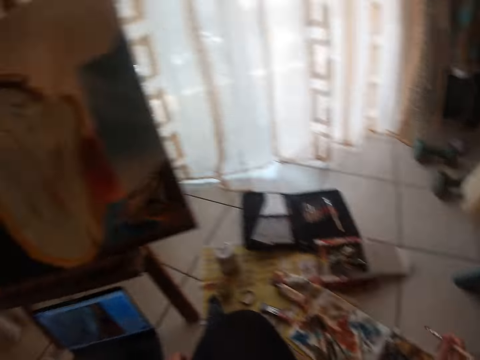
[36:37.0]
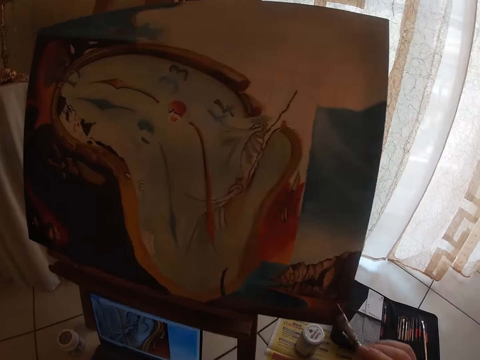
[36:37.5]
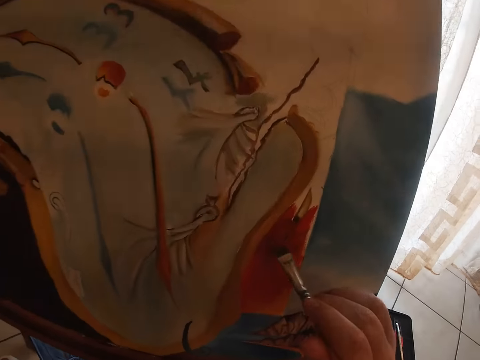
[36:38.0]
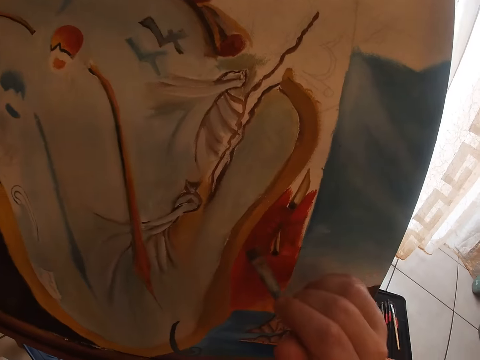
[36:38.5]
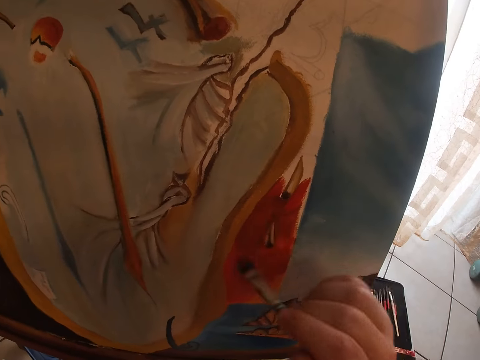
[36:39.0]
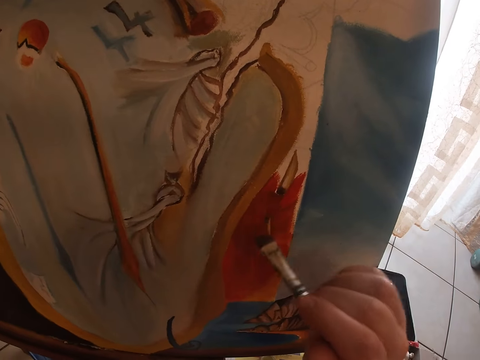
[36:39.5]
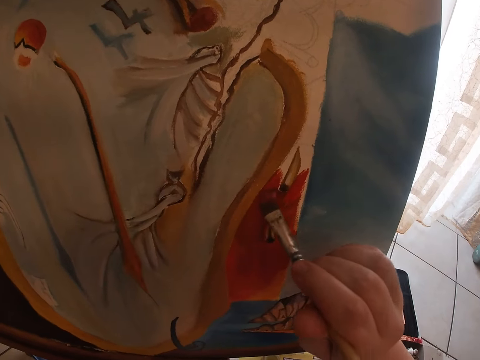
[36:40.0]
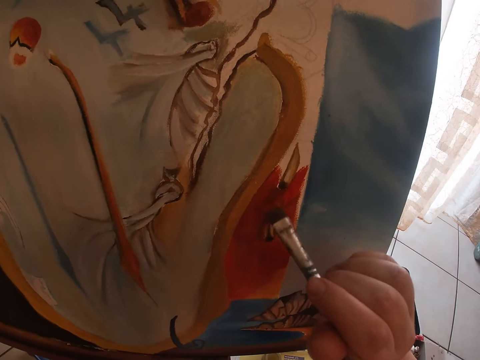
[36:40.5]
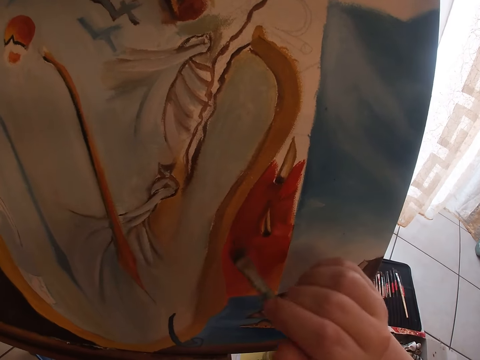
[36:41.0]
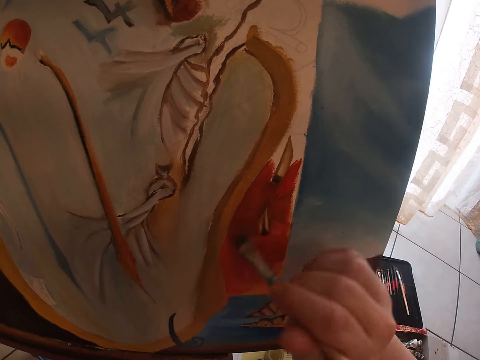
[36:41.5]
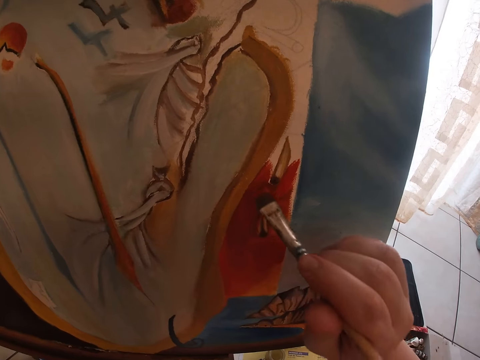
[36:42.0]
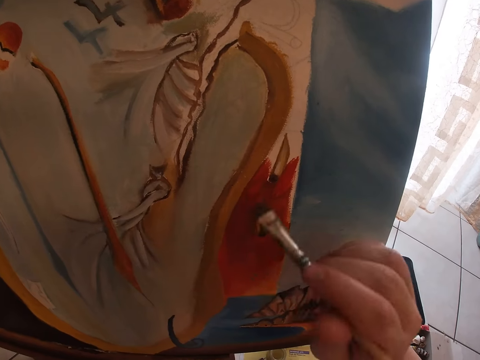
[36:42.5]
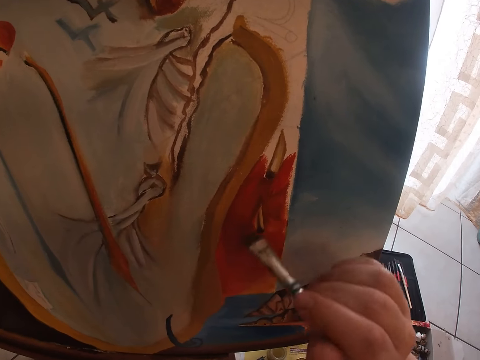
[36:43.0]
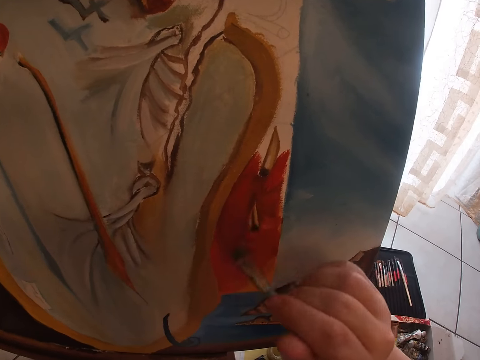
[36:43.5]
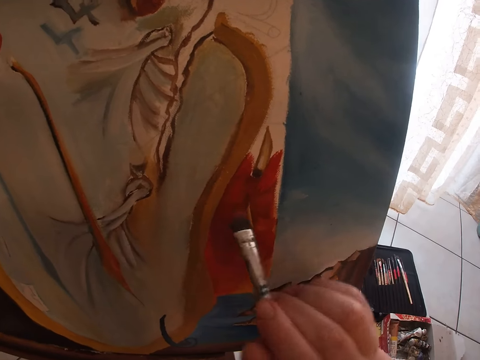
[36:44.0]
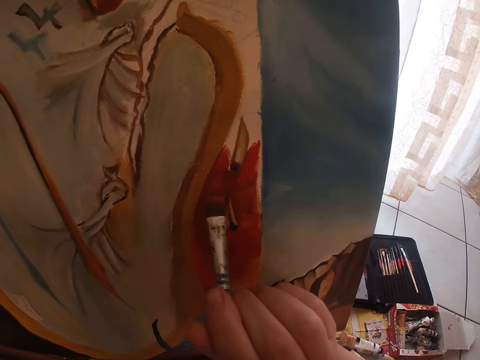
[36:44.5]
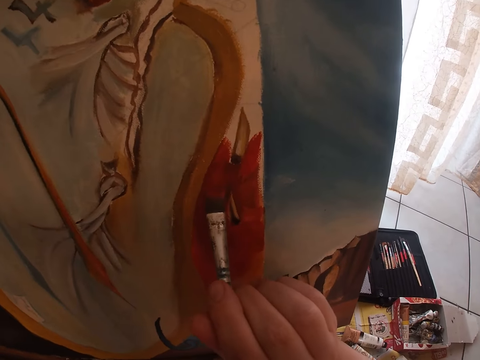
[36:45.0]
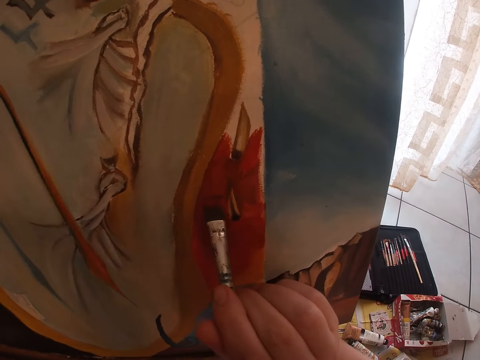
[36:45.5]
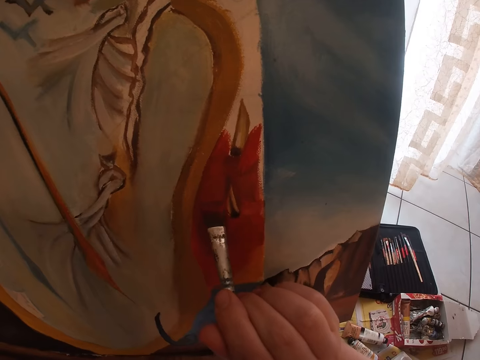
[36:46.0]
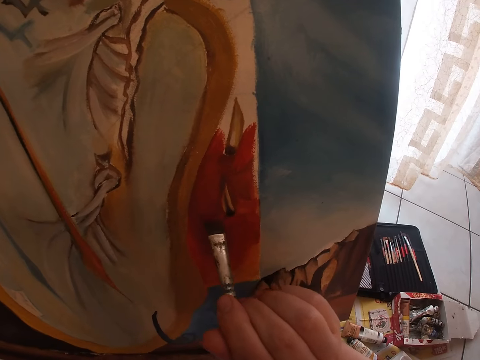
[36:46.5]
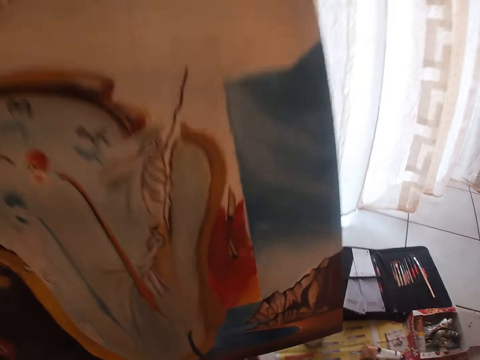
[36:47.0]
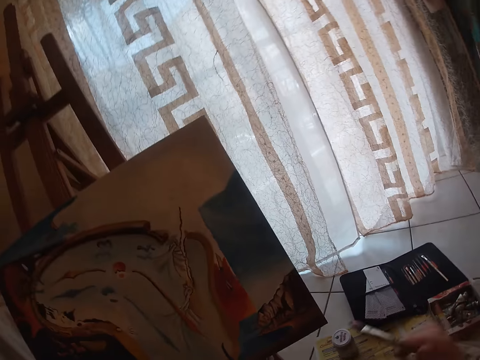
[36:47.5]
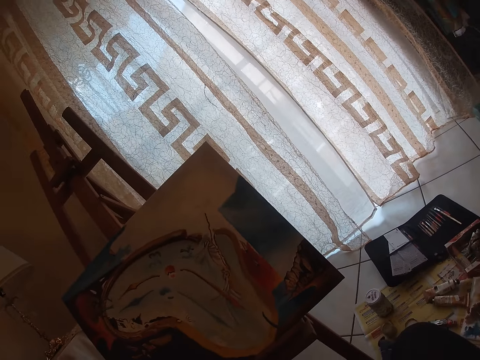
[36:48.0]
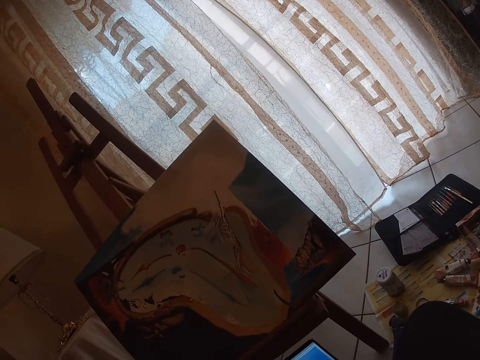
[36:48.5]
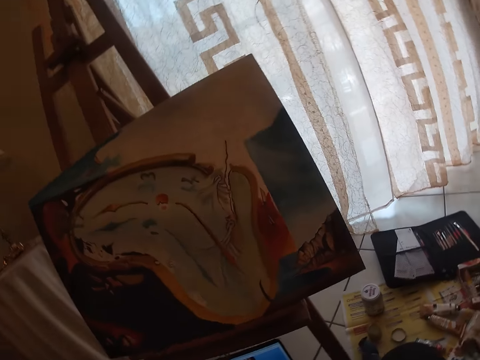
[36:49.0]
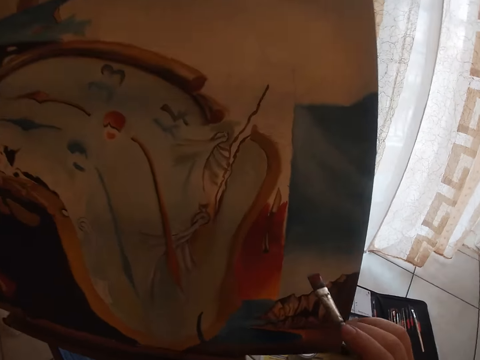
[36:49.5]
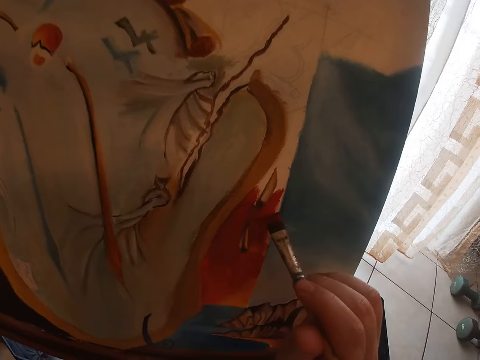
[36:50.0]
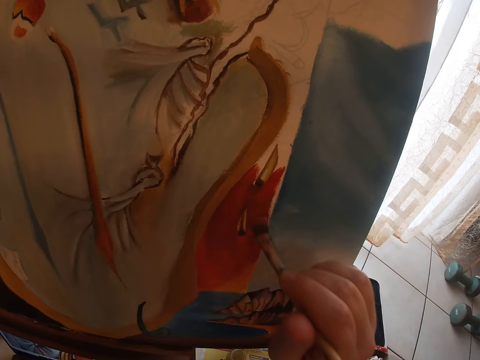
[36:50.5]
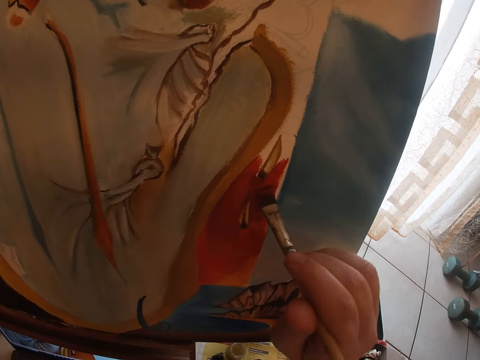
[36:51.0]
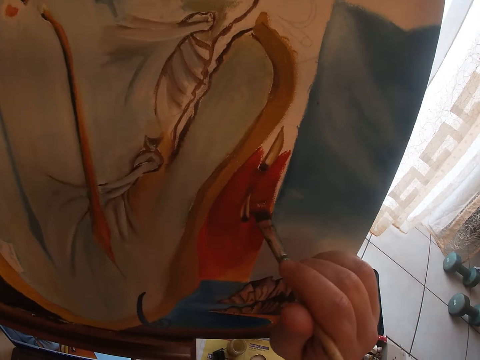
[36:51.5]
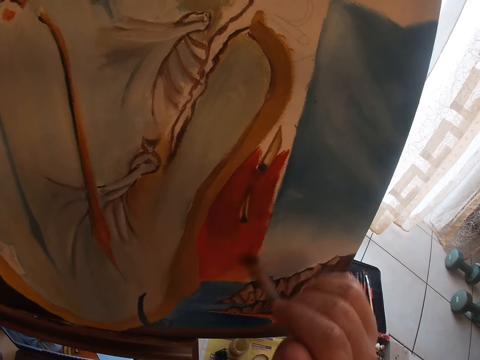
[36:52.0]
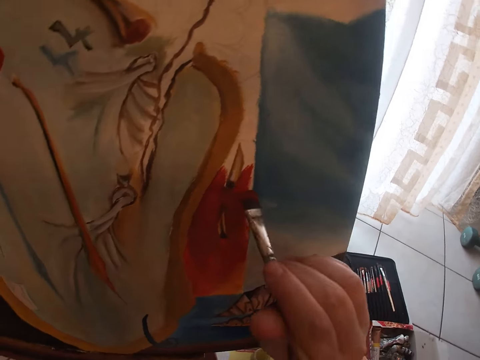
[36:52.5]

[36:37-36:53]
The camera wearer turns around. They paint a picture on the canvas. They stop painting the picture and turn around. They paint the picture on the canvas.

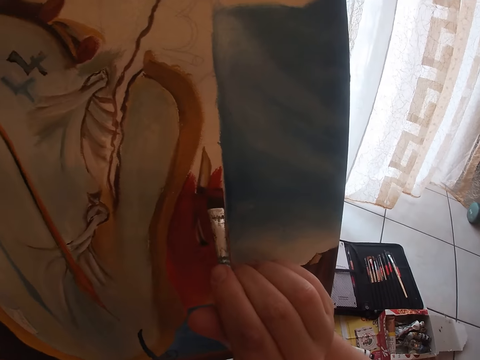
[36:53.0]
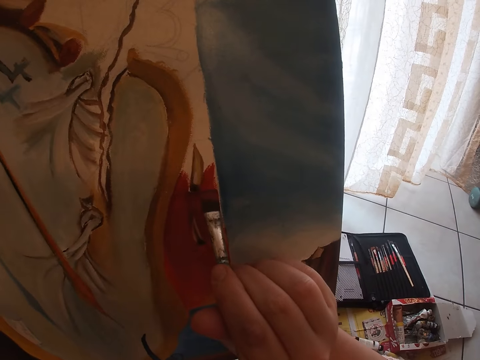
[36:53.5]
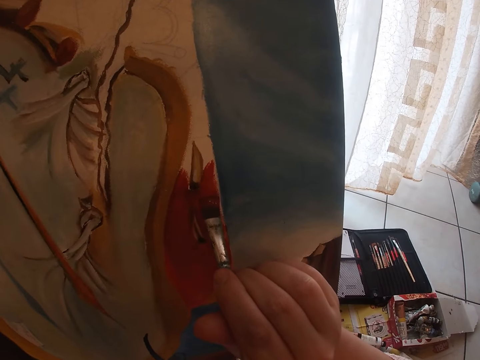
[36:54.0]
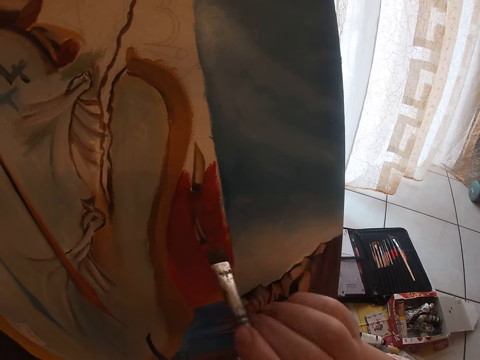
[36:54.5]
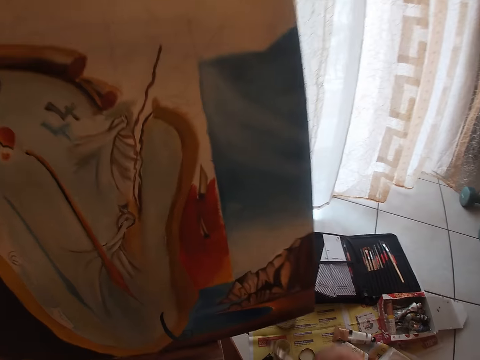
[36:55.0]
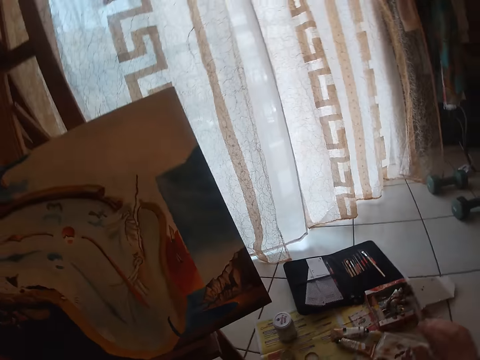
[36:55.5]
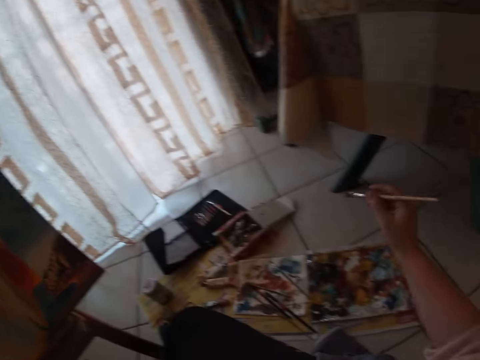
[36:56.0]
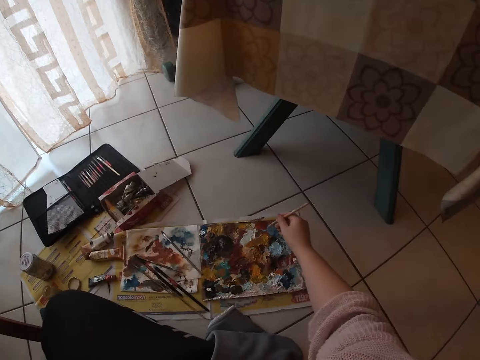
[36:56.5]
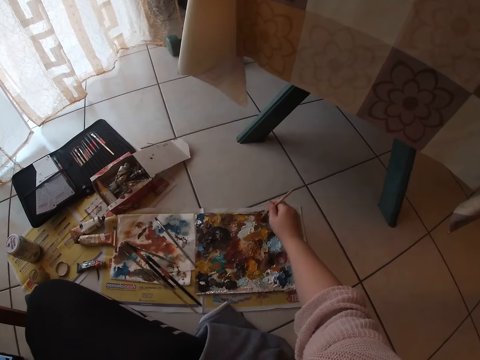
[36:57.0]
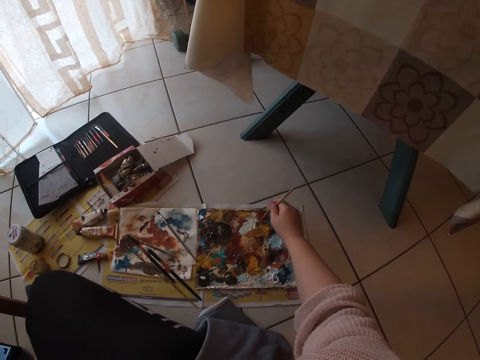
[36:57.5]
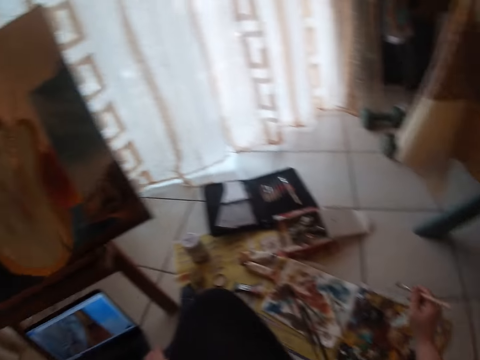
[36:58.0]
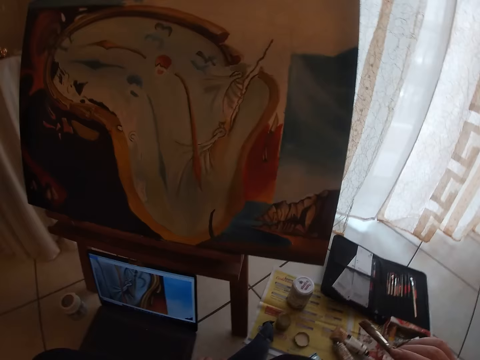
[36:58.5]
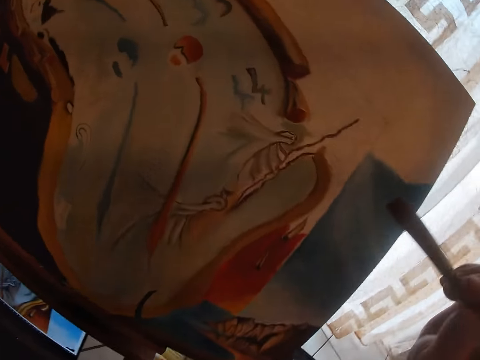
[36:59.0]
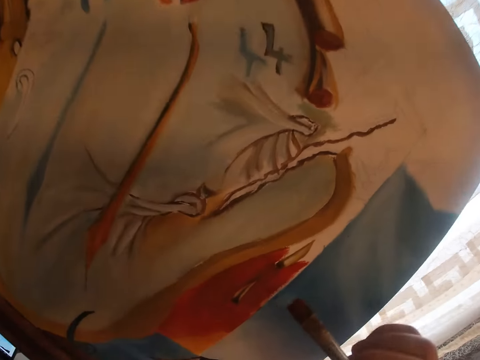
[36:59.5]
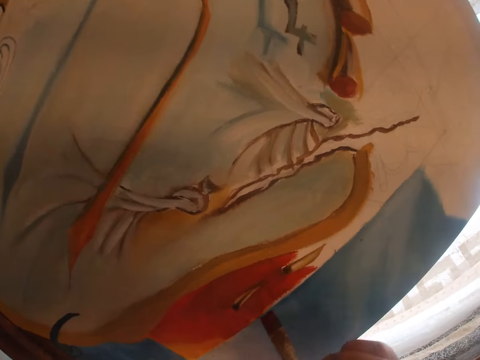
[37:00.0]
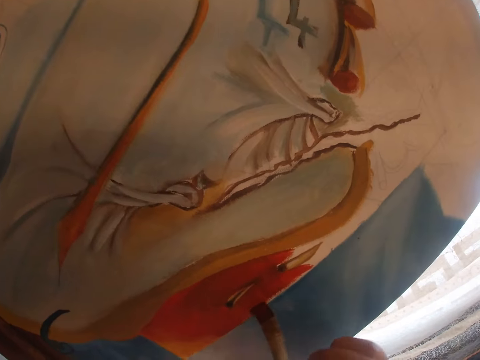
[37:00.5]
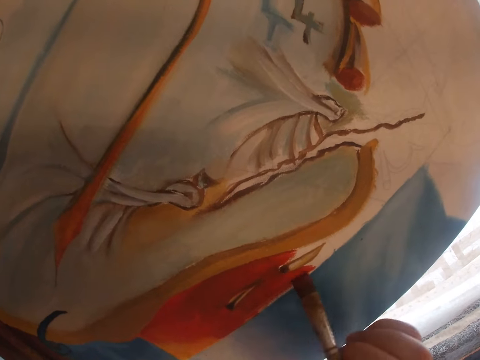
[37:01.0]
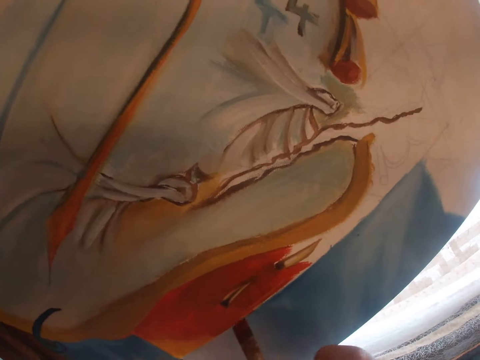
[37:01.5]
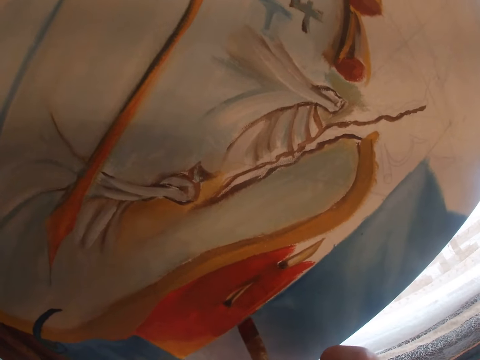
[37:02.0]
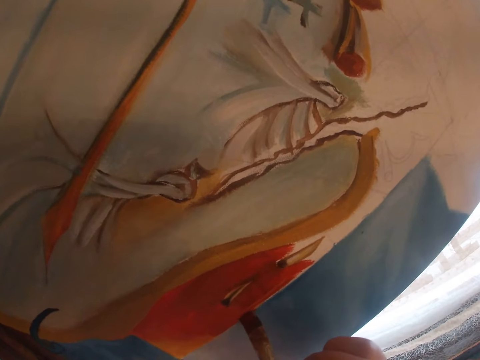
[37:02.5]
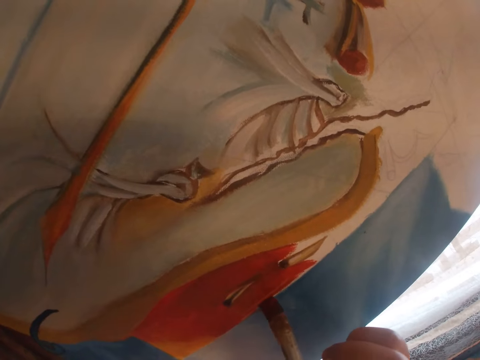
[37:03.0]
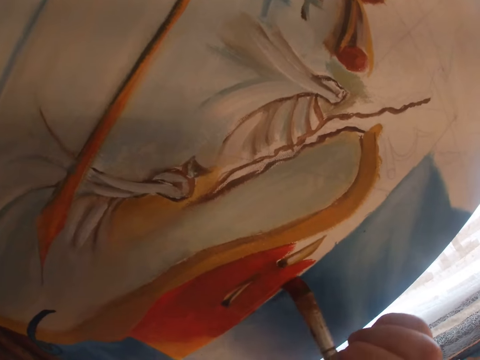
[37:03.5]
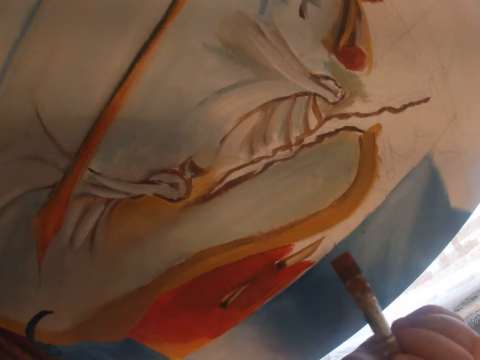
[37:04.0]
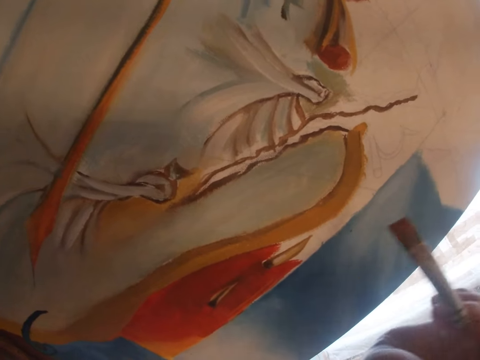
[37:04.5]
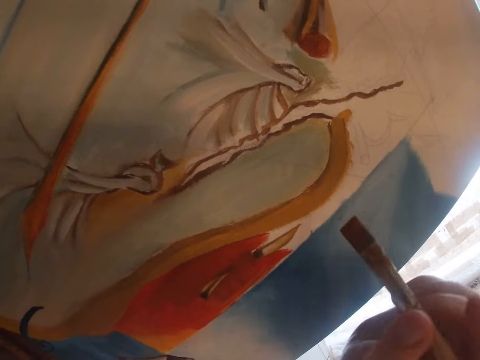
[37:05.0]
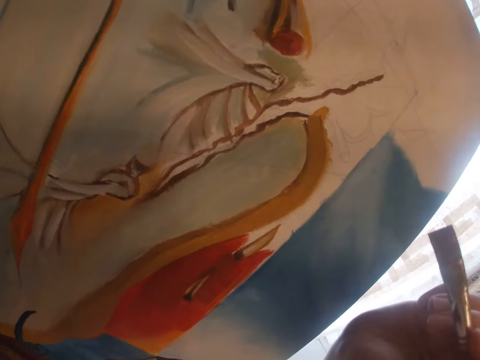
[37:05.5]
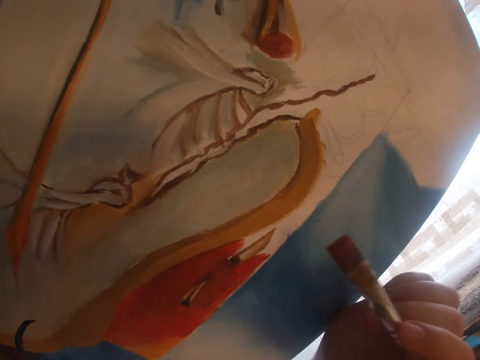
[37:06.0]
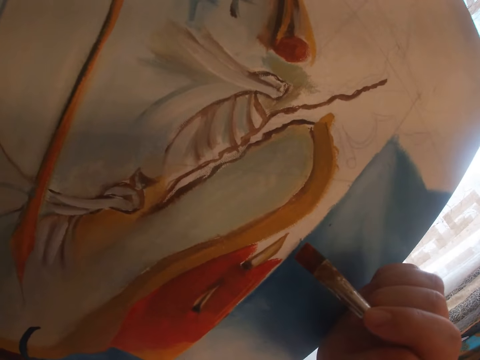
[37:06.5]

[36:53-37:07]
The camera wearer stops painting a picture and turns around. They dab paint on the palettes with the sable brush. They turn around. They paint the picture on a canvas. They stop painting the picture. They look at the canvas closely.
